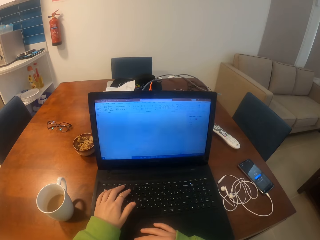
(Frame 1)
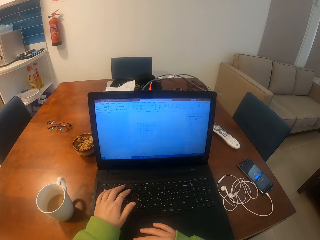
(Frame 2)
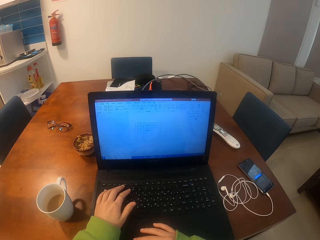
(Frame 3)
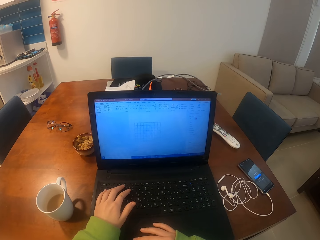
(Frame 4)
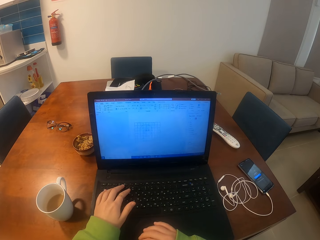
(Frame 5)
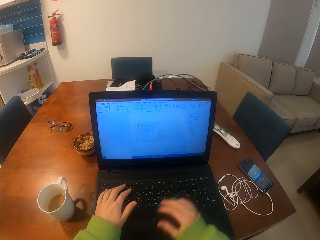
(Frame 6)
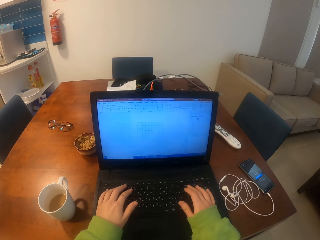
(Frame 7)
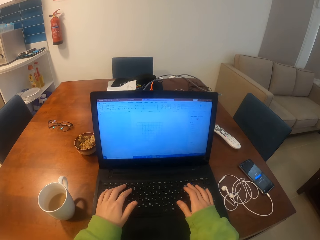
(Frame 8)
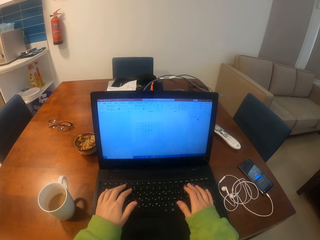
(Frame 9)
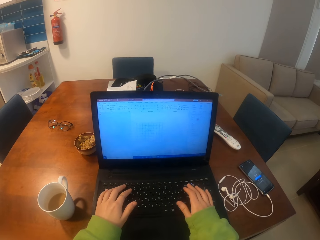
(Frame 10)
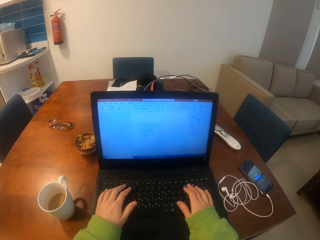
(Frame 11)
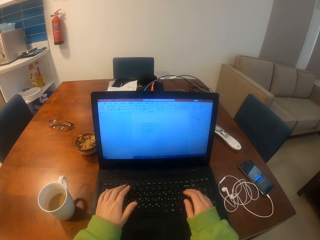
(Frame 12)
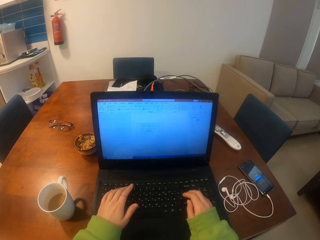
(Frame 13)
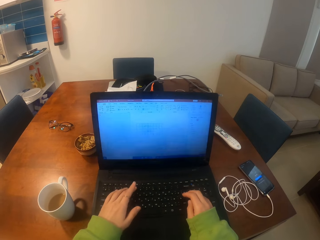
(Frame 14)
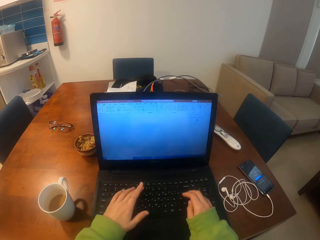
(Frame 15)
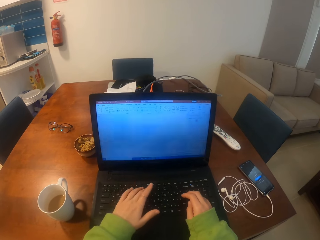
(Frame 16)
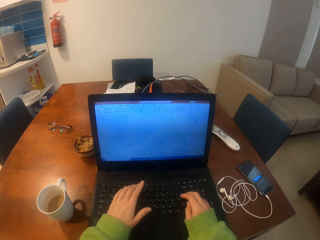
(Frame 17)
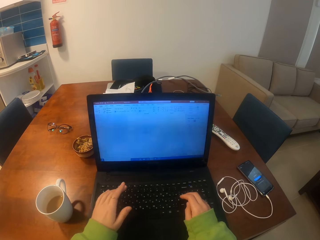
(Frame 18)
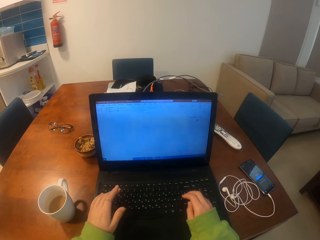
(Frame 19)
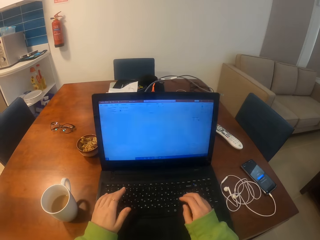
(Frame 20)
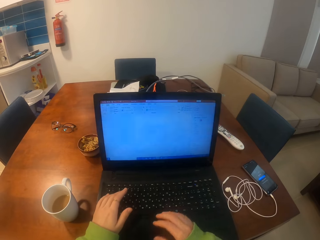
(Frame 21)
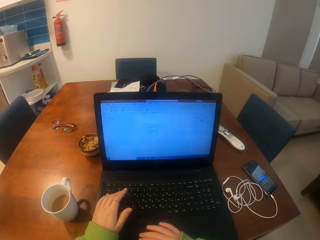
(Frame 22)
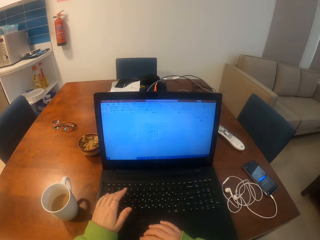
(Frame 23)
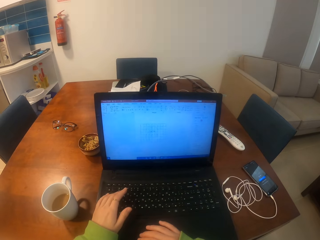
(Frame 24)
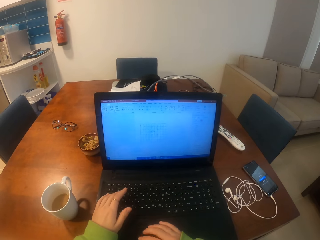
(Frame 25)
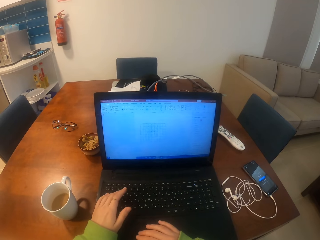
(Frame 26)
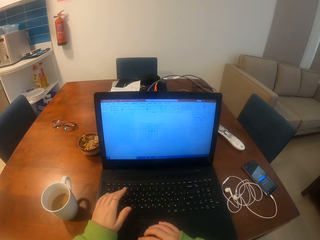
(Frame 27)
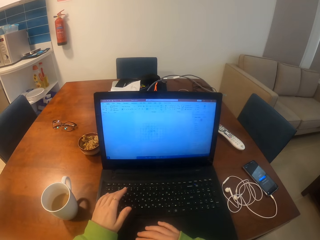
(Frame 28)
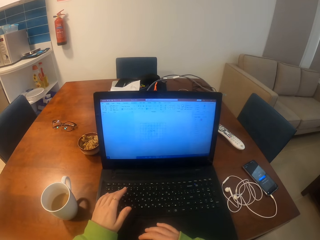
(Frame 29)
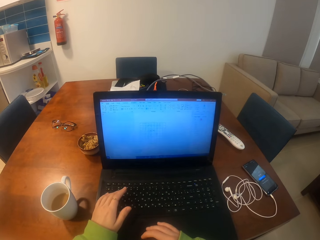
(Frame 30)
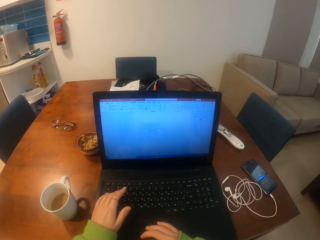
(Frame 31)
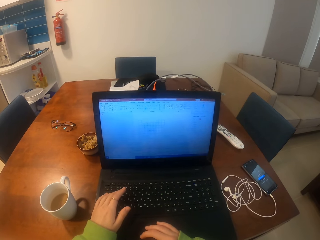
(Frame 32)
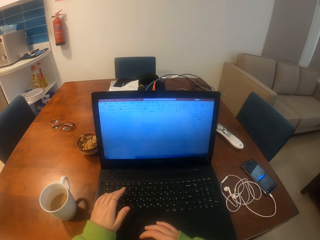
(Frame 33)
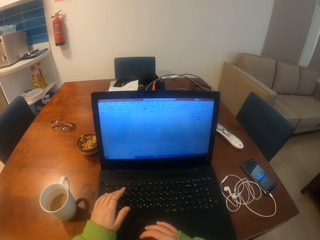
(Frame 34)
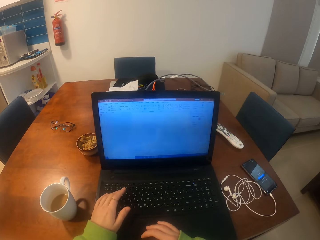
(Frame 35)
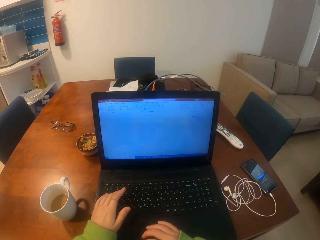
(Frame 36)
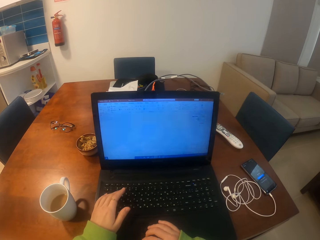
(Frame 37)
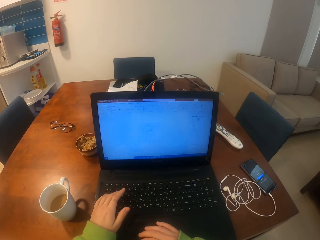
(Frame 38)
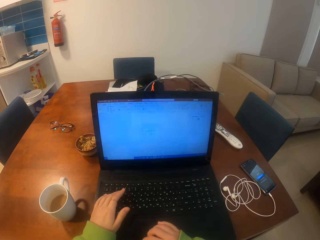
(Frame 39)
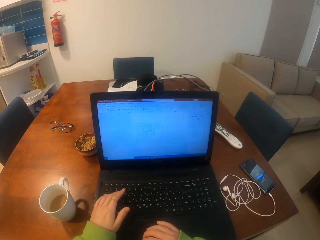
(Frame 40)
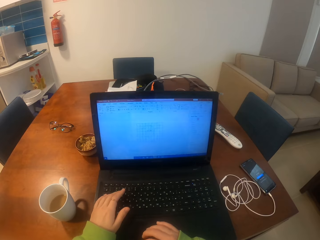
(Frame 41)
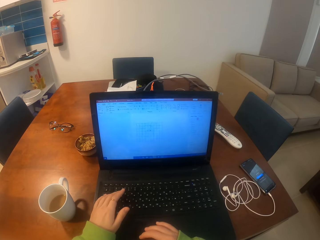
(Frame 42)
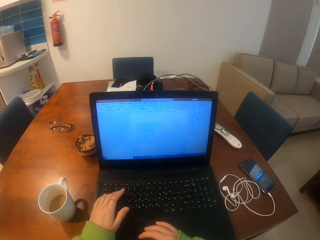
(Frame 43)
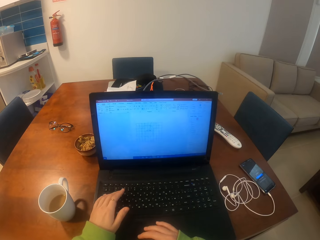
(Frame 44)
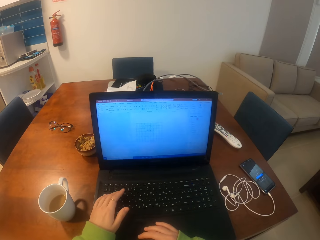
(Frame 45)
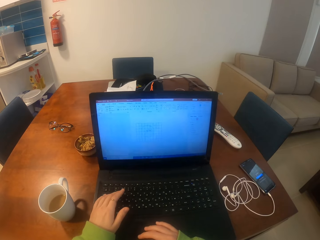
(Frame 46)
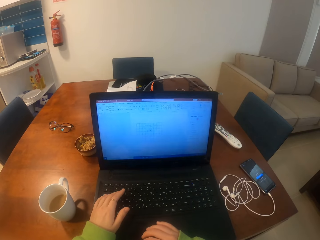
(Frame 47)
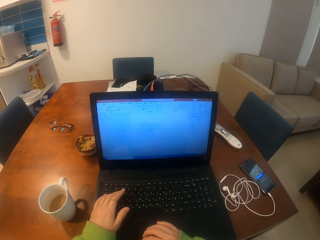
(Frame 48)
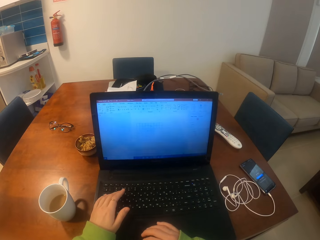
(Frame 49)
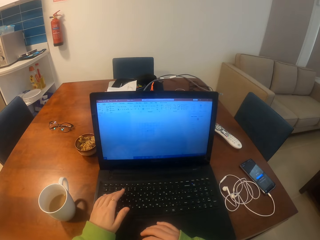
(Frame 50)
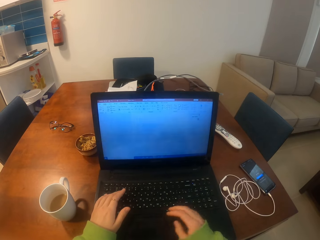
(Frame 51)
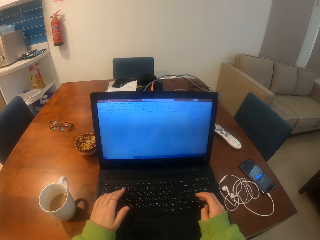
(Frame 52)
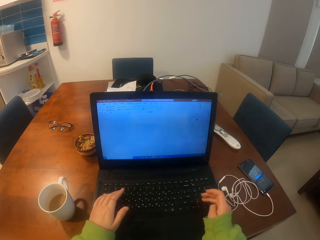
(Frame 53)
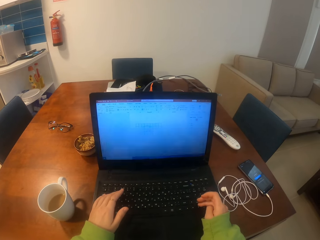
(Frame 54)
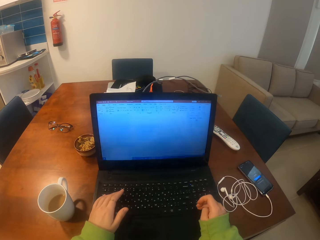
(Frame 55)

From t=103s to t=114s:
The camera wearer looks at a laptop. She operates the laptop with her hands.

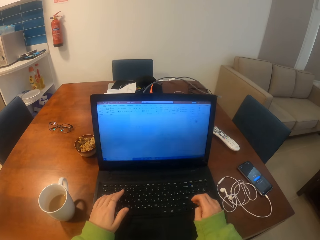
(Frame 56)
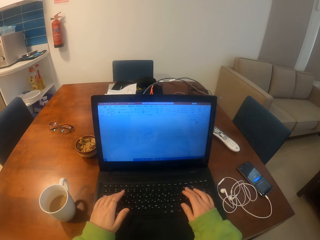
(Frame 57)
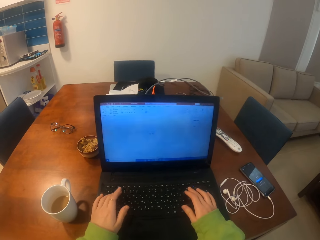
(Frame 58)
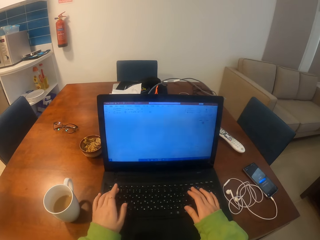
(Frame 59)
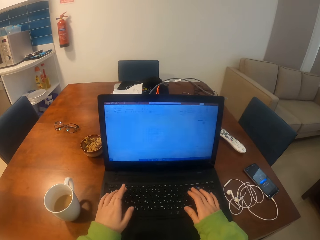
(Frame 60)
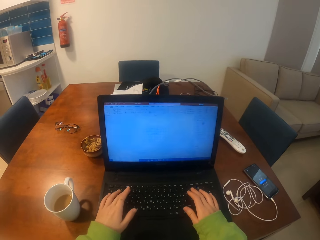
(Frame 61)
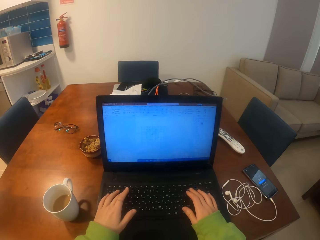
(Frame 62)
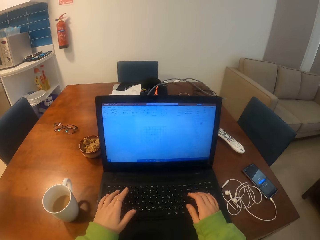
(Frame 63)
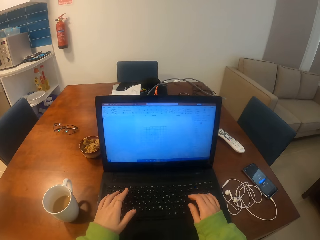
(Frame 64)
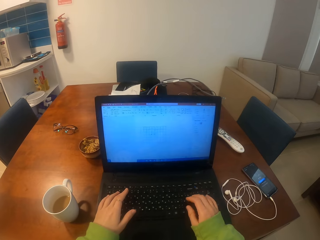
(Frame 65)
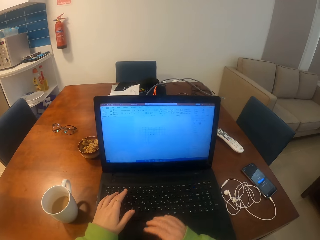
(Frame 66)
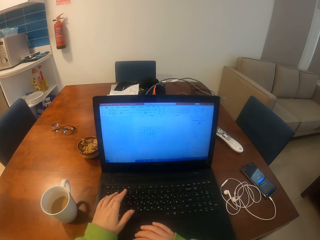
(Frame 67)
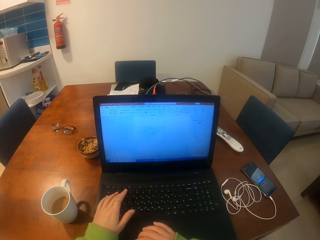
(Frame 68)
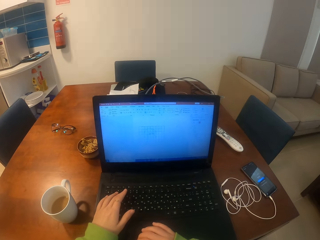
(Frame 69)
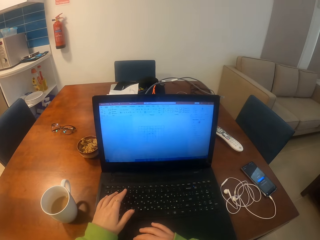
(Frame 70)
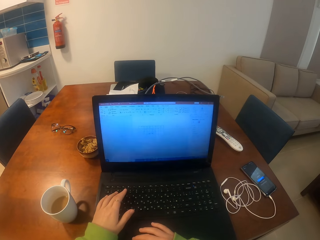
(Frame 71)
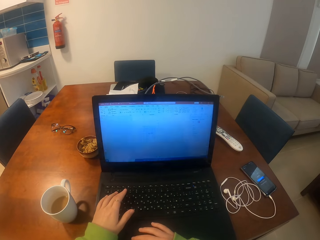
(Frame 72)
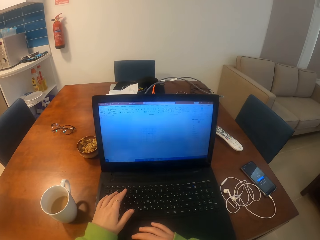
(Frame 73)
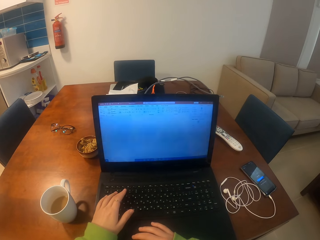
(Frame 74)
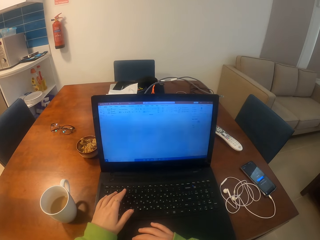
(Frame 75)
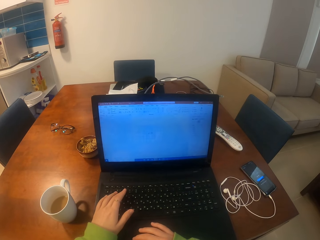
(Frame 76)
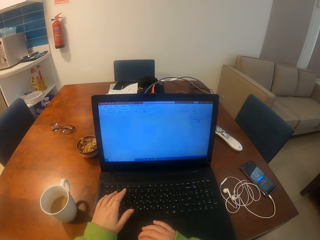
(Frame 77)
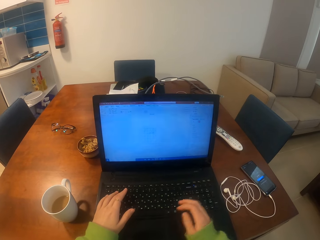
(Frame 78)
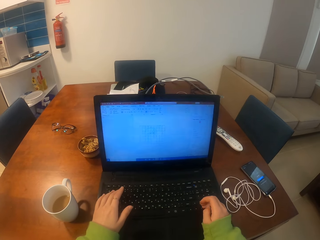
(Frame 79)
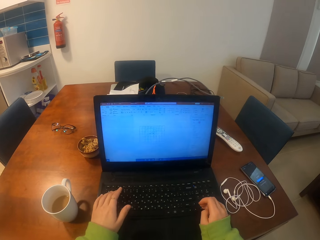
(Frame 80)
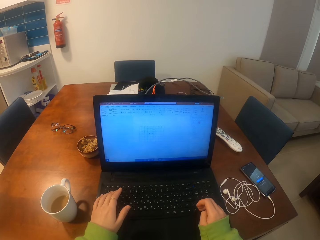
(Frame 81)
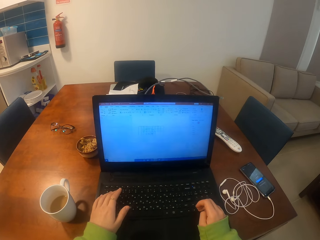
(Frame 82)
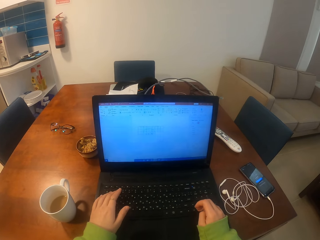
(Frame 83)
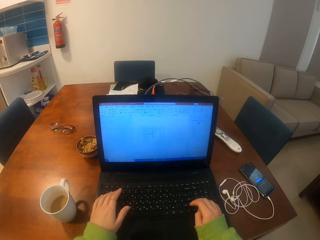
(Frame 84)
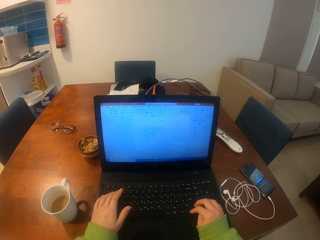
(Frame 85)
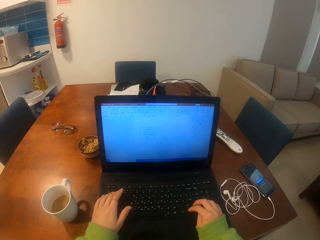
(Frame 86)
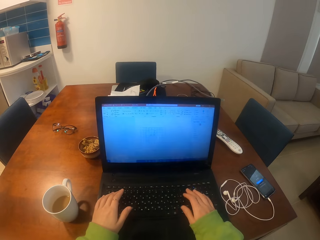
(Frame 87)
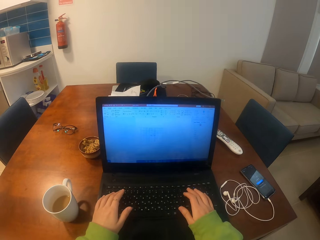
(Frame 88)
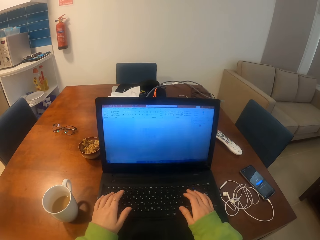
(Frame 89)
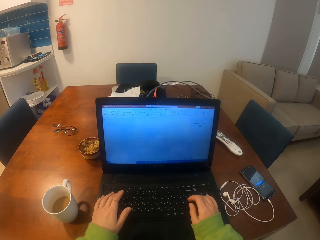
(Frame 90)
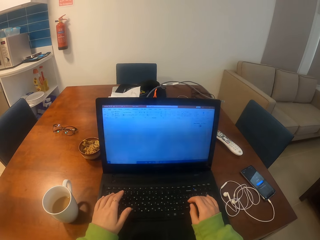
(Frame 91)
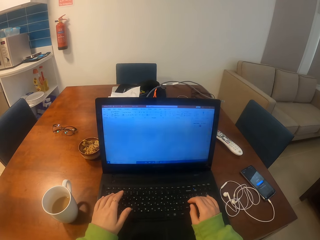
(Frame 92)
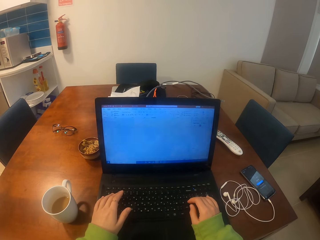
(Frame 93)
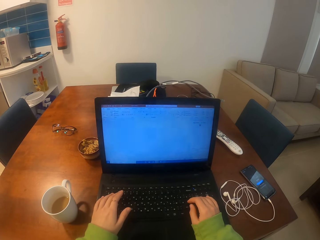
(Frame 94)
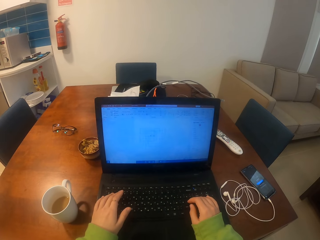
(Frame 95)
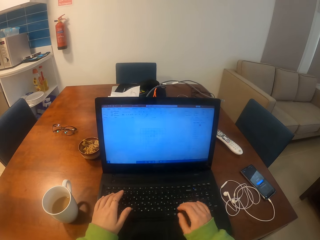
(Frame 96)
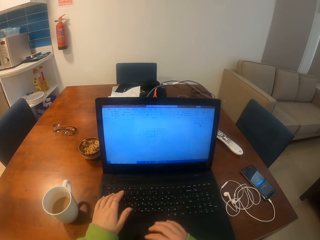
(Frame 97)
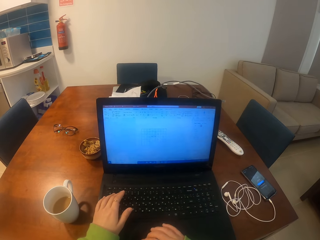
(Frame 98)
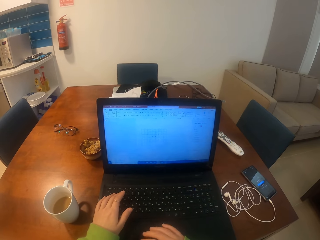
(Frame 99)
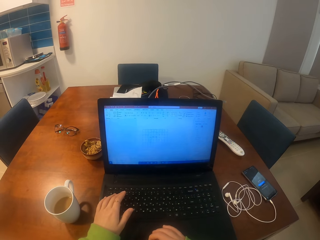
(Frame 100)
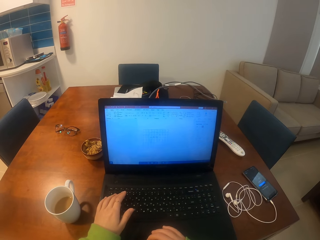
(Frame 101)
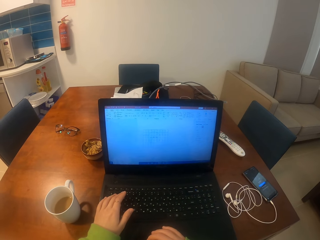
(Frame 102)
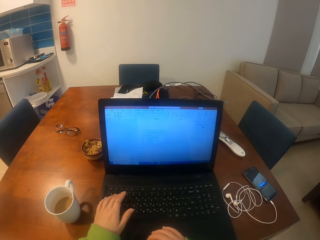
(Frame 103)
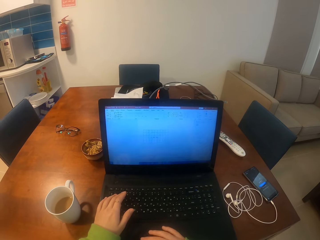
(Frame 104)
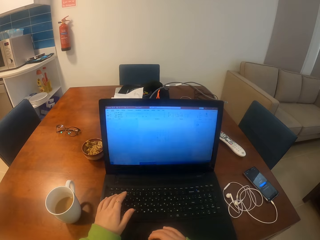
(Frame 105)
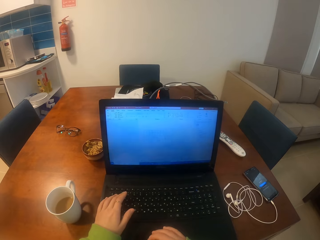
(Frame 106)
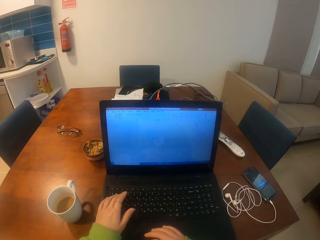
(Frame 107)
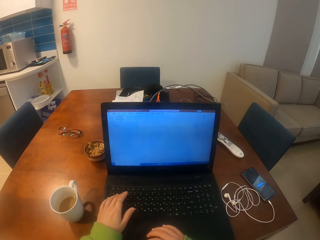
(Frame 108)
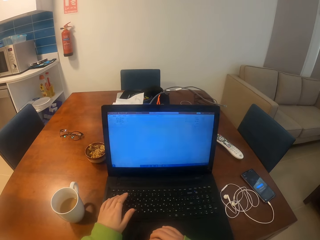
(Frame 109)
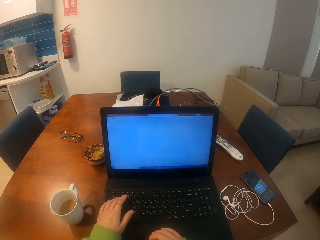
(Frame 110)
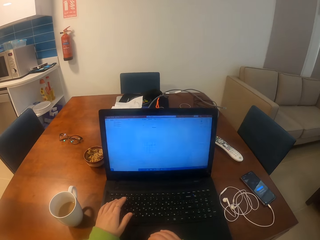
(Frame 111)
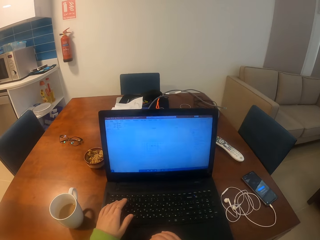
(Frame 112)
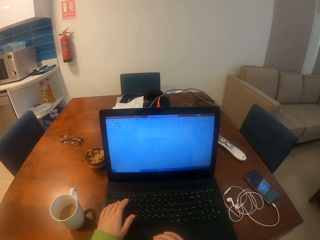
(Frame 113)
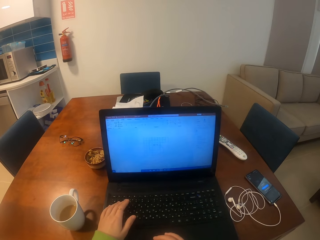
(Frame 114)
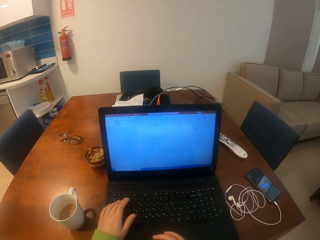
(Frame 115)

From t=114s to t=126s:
The camera wearer moves her hands on a laptop. She operates the laptop with her hands. She moves her hands on the laptop. She operates the laptop with her hands.
